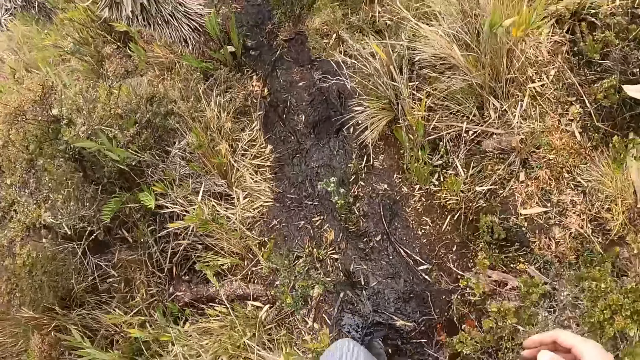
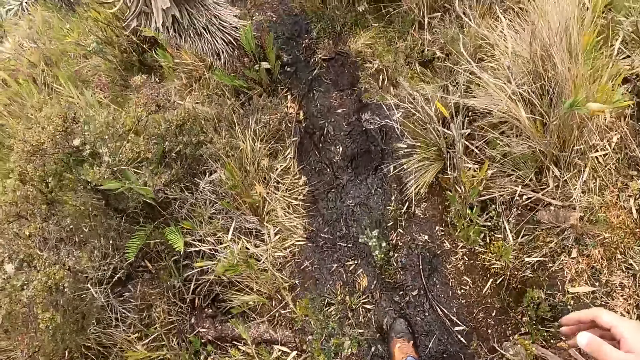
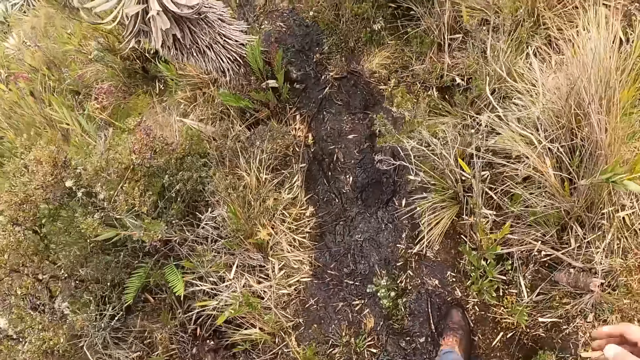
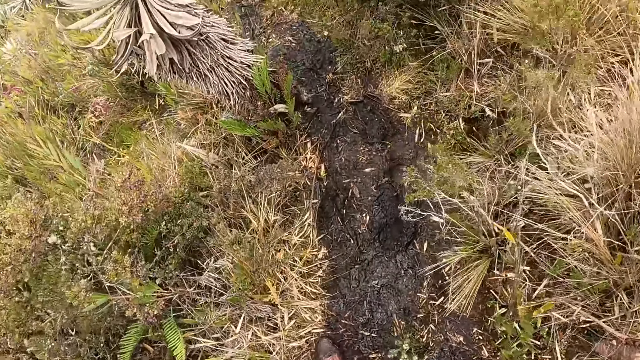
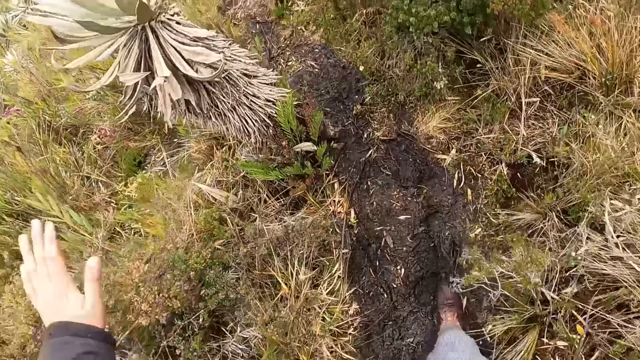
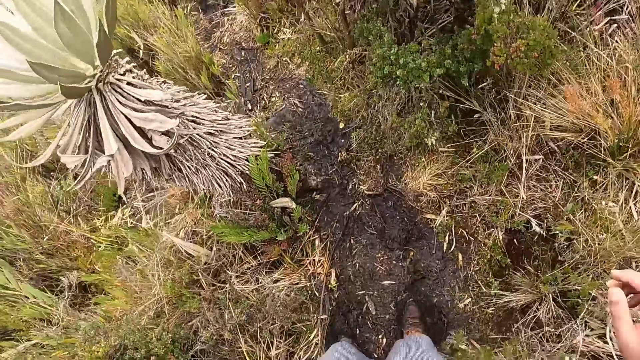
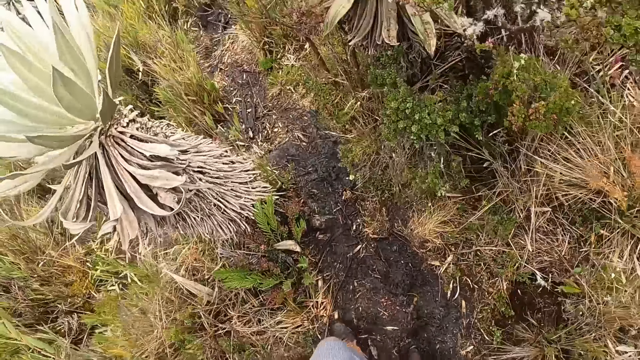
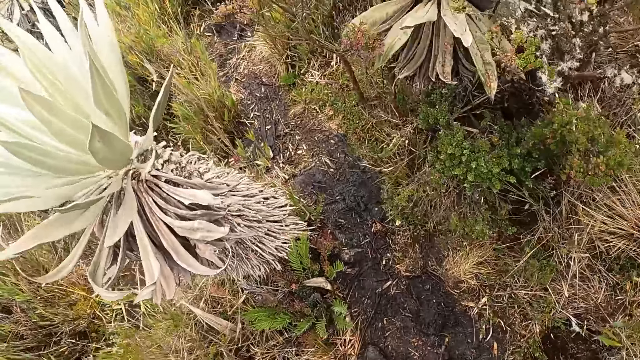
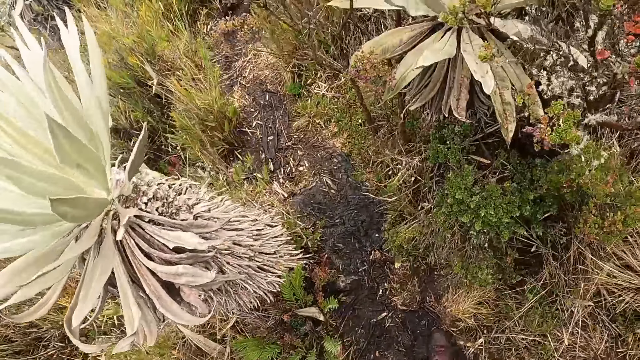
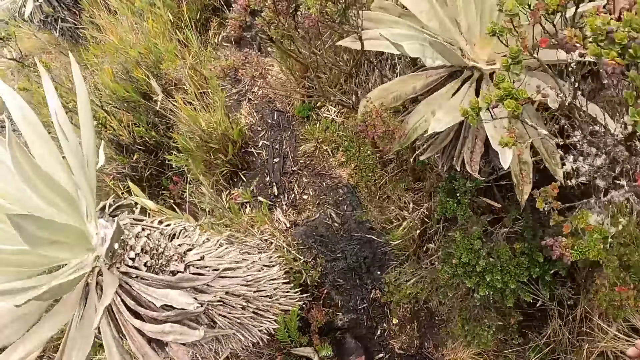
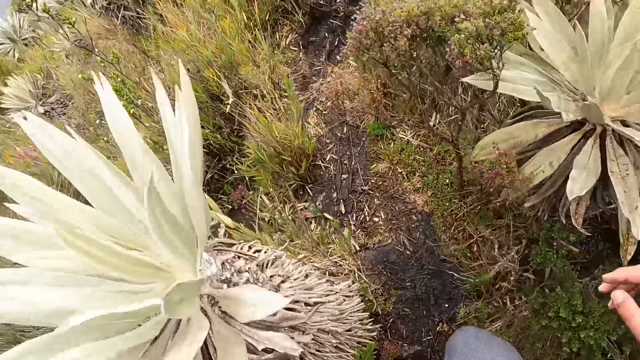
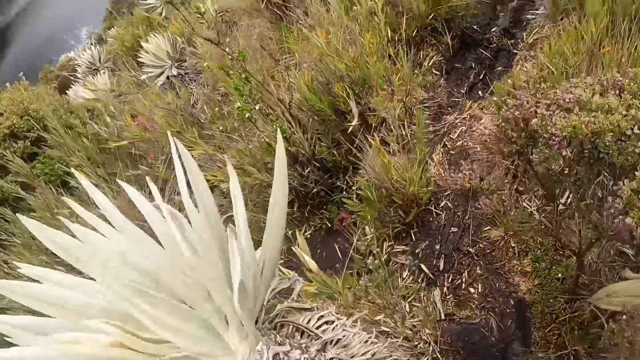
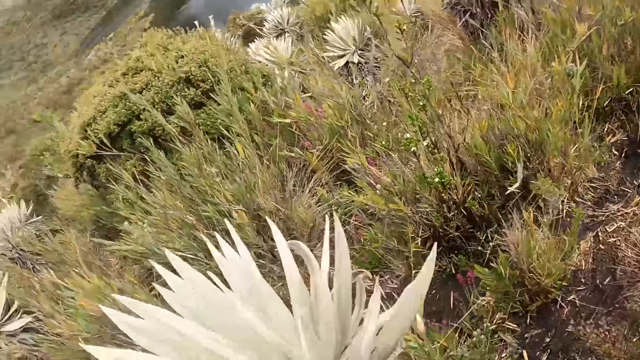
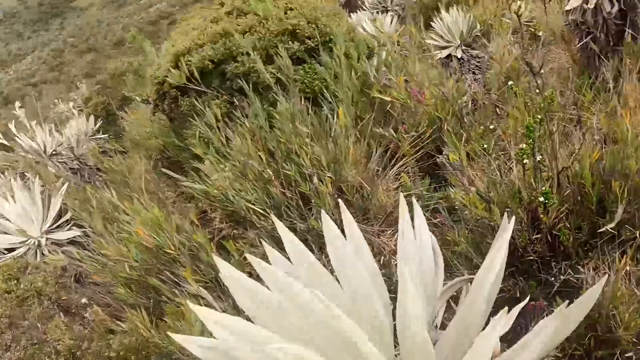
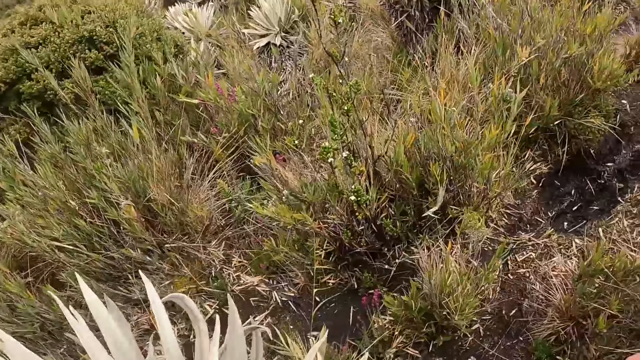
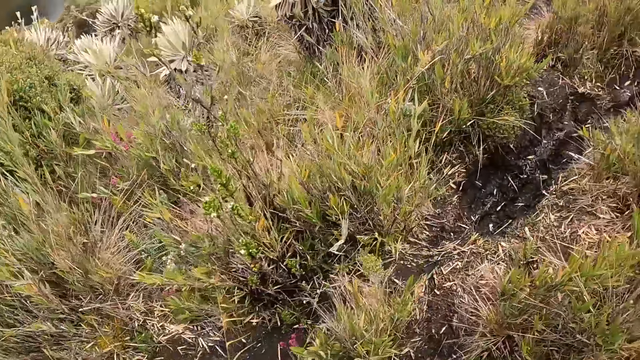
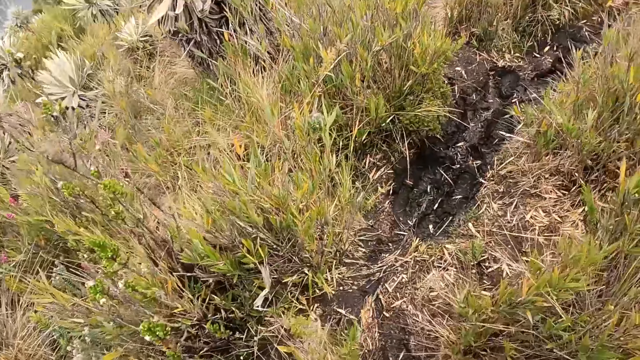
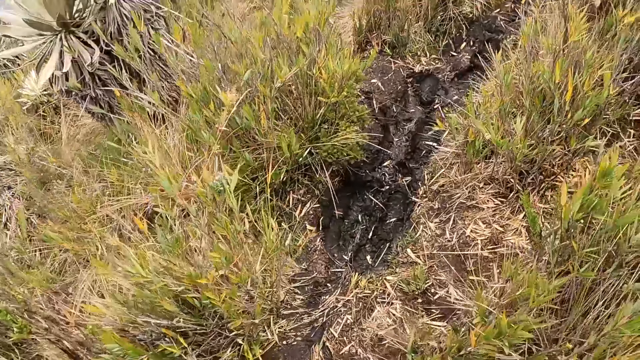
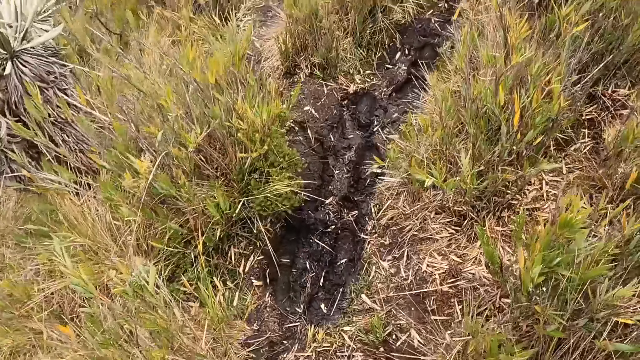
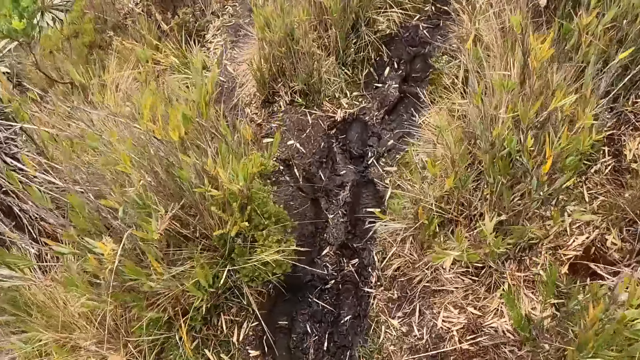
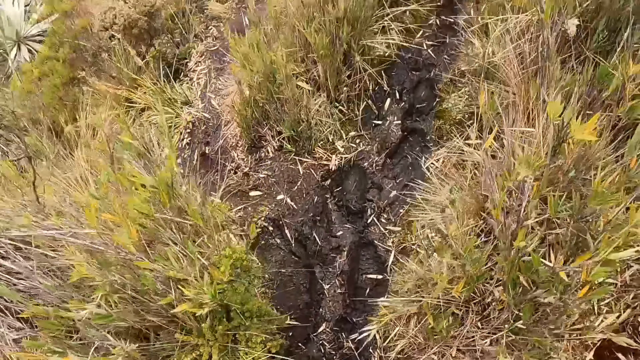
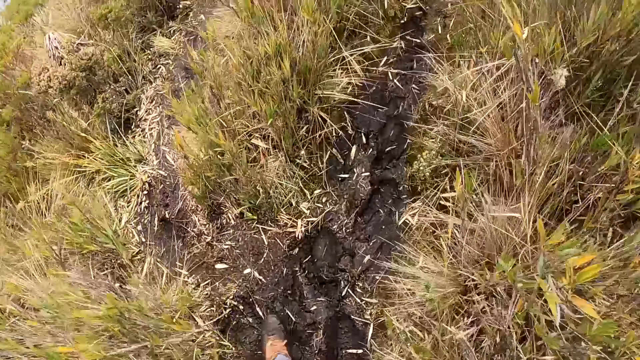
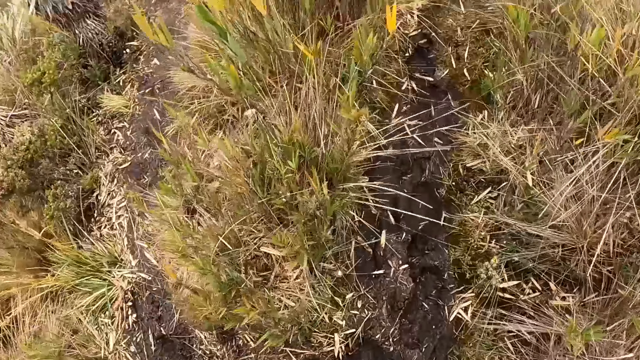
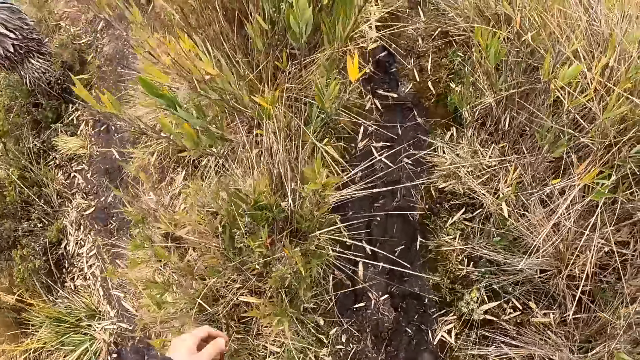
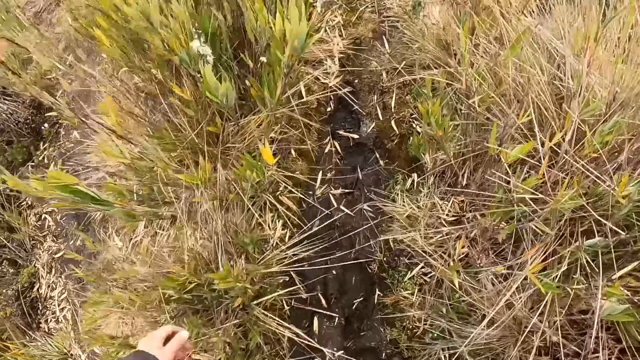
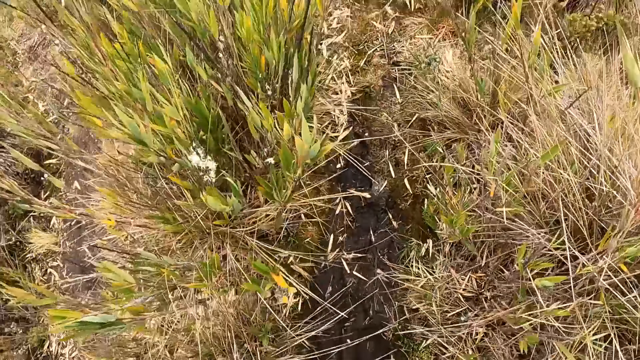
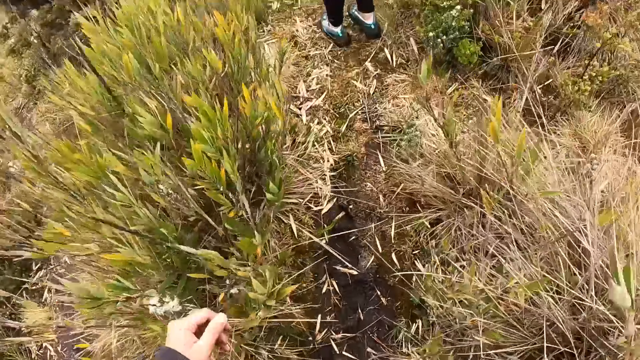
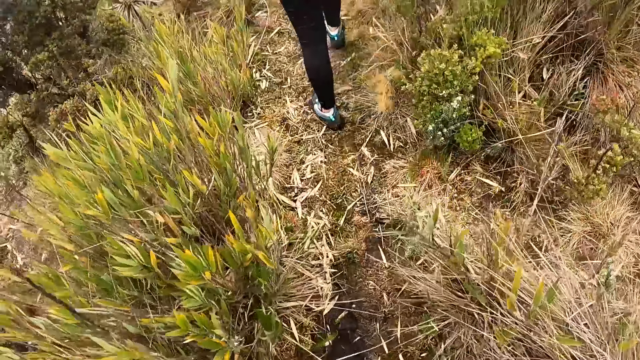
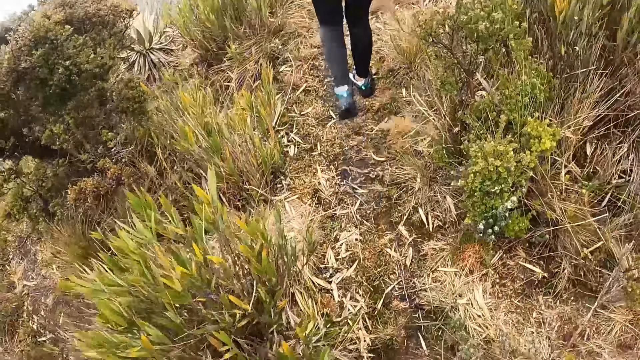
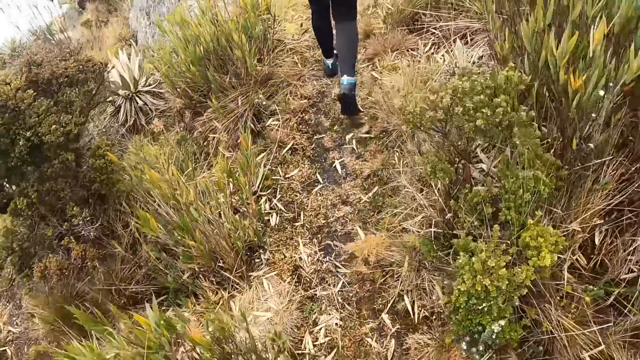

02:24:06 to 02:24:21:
The camera wearer walks around.

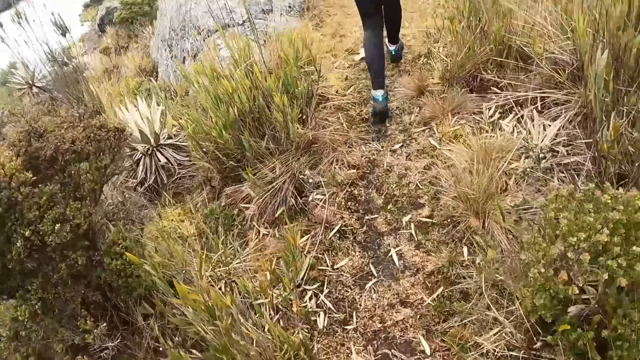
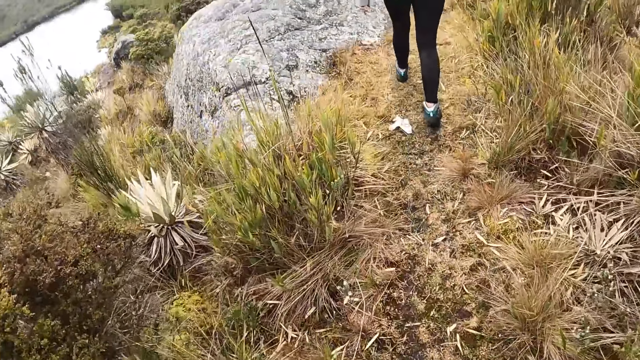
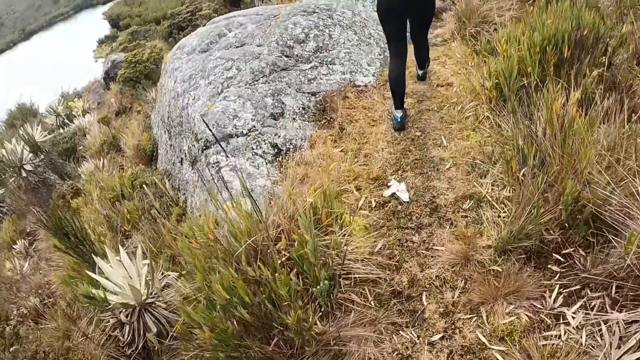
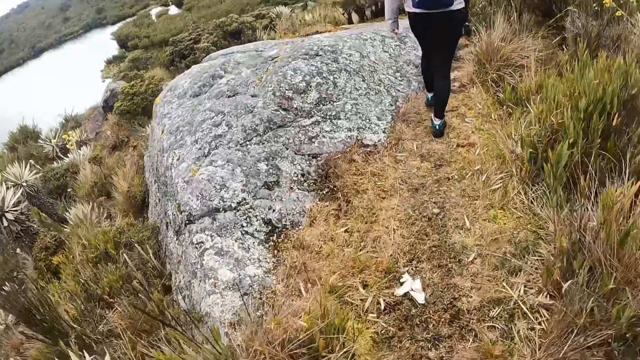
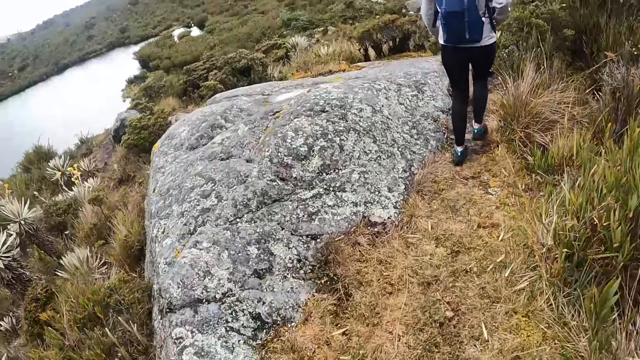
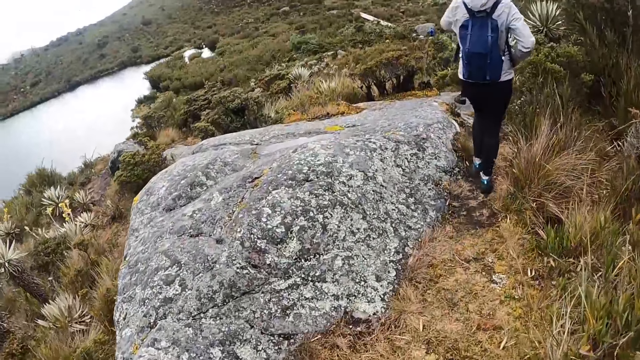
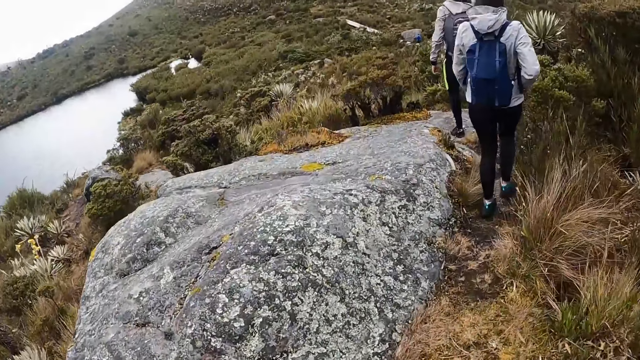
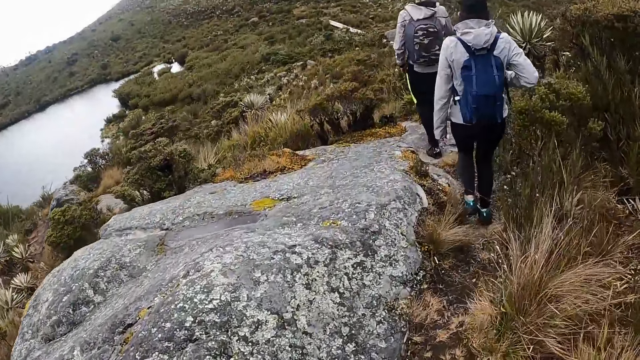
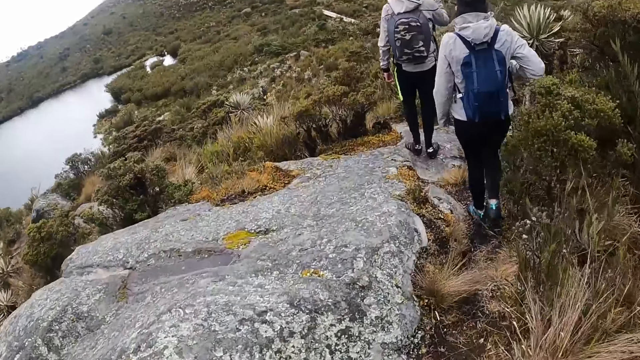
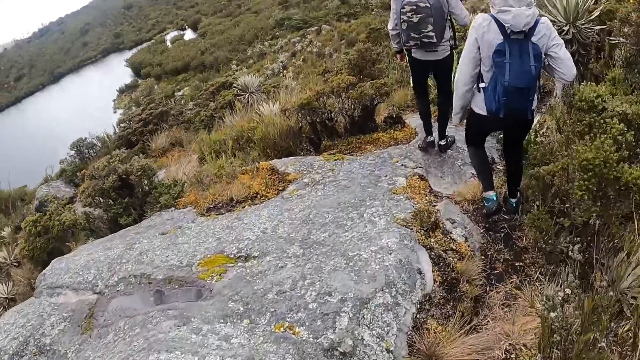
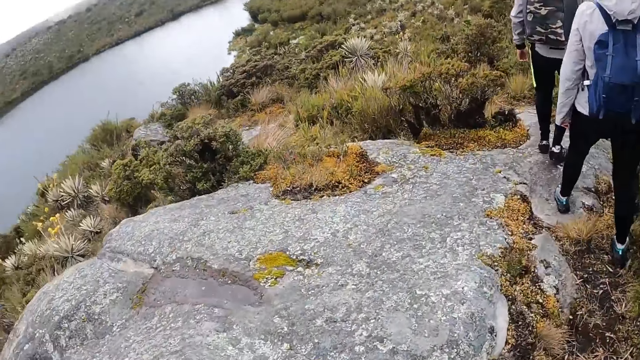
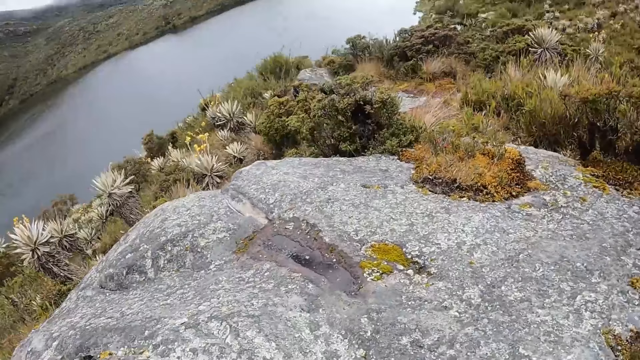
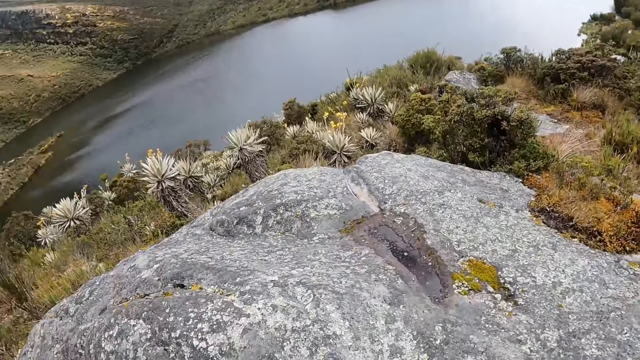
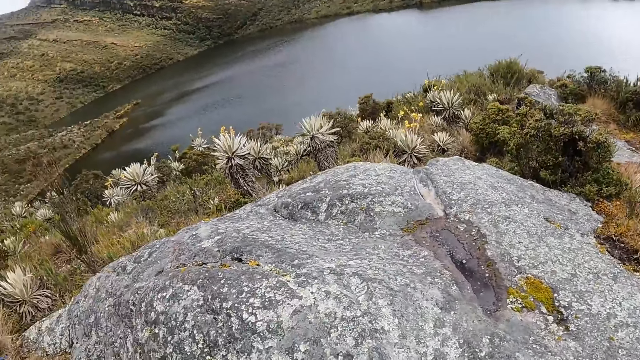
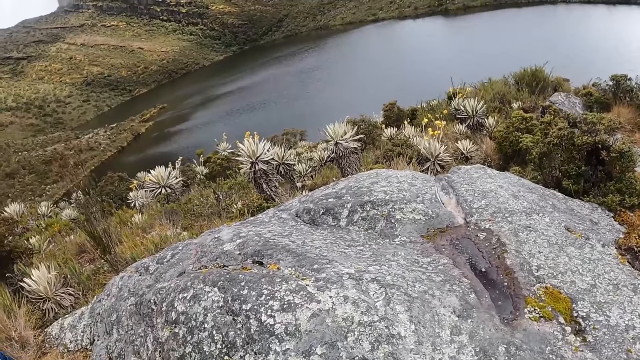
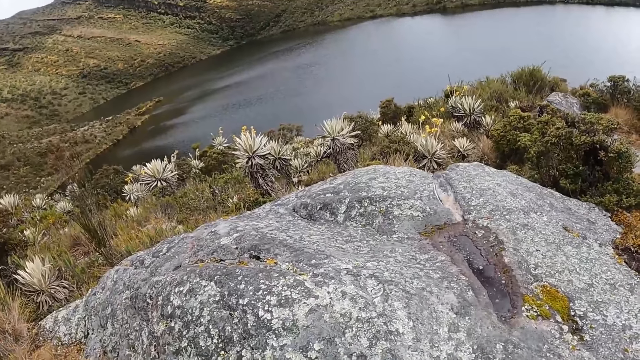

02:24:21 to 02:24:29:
The camera wearer looks around.
